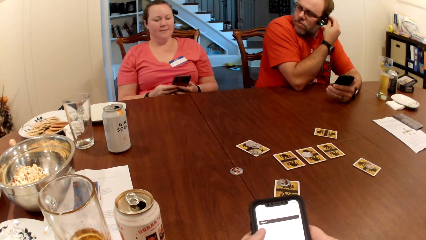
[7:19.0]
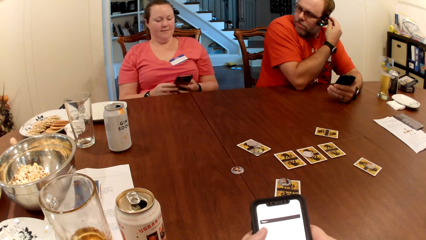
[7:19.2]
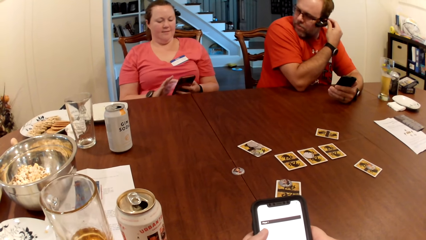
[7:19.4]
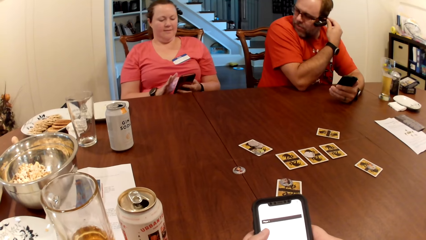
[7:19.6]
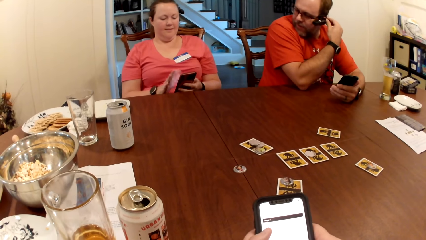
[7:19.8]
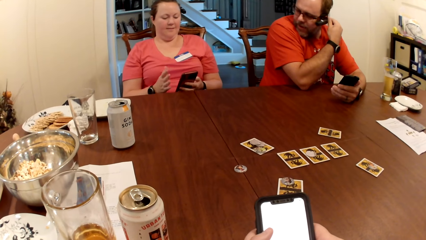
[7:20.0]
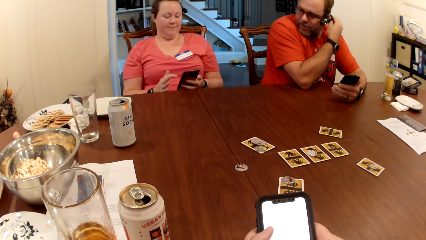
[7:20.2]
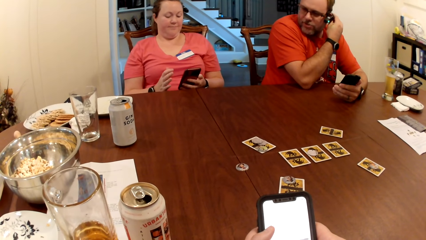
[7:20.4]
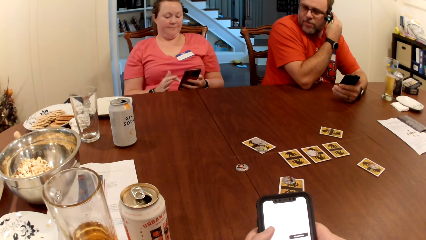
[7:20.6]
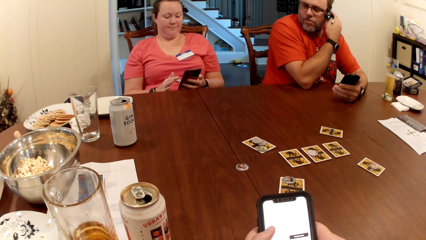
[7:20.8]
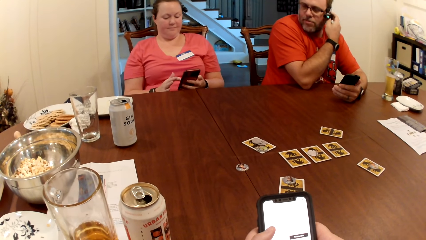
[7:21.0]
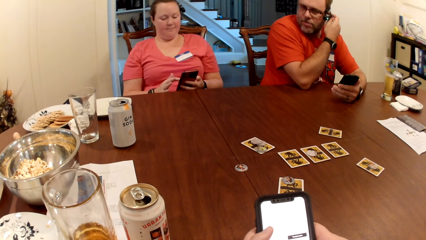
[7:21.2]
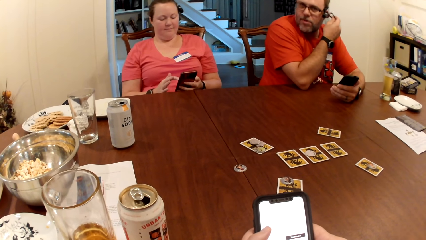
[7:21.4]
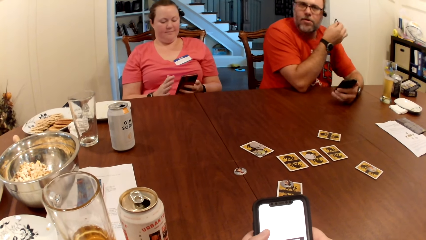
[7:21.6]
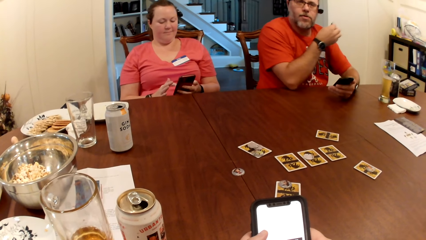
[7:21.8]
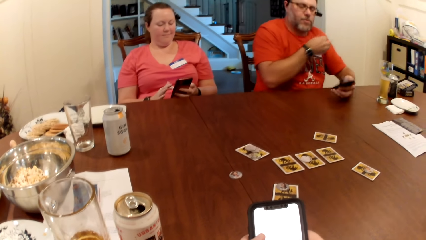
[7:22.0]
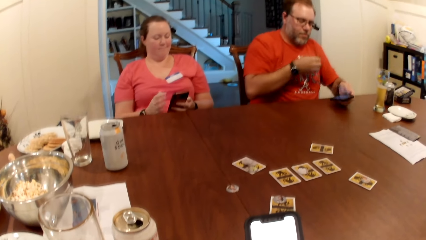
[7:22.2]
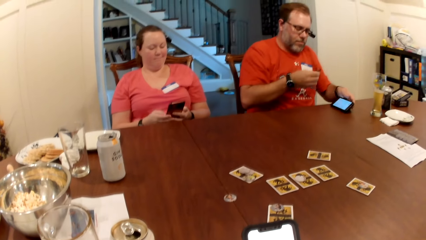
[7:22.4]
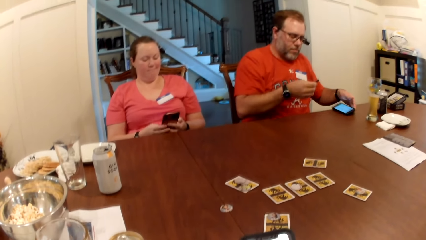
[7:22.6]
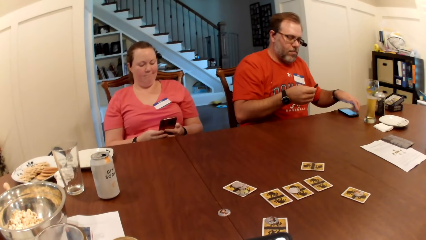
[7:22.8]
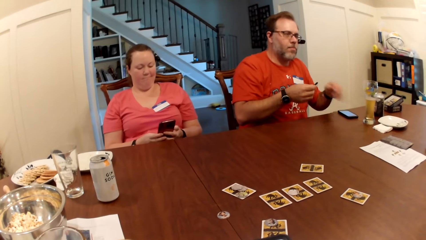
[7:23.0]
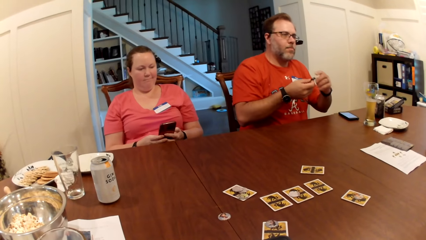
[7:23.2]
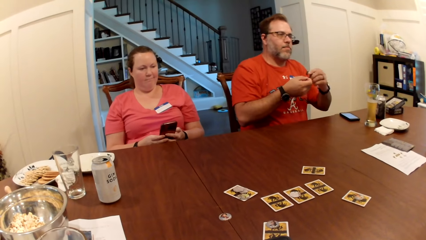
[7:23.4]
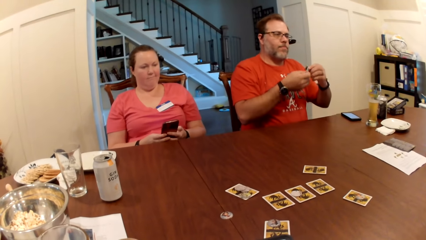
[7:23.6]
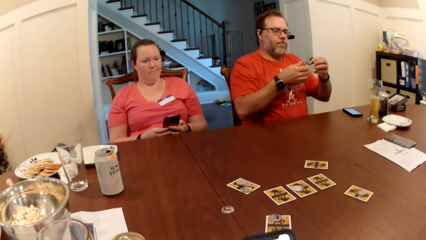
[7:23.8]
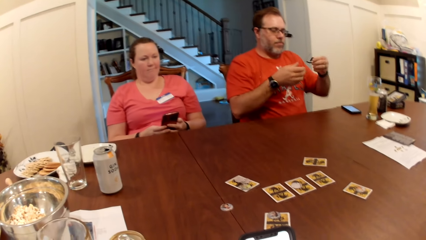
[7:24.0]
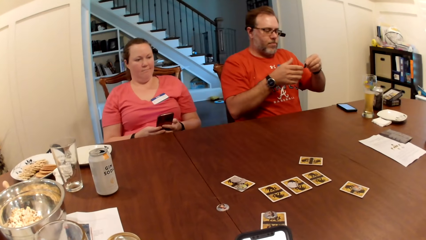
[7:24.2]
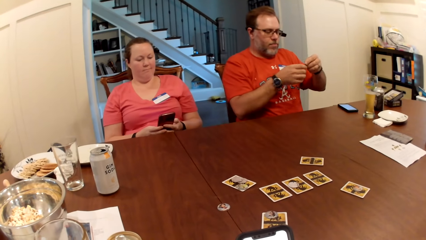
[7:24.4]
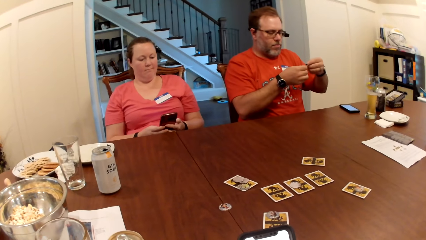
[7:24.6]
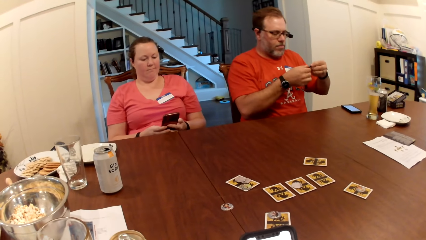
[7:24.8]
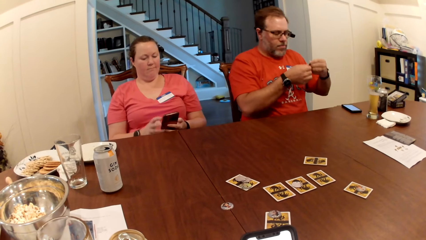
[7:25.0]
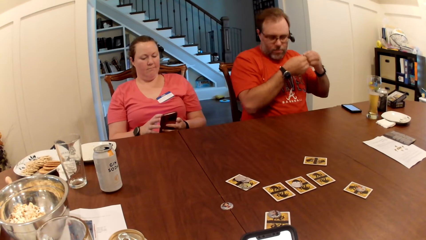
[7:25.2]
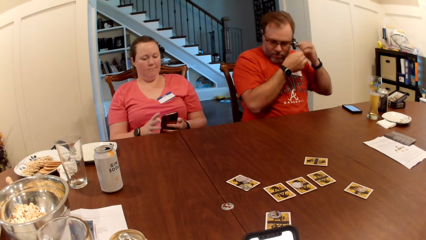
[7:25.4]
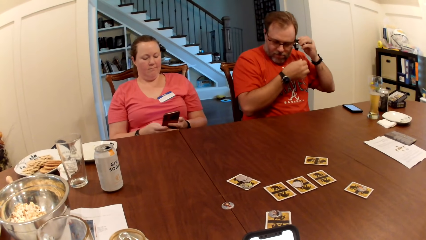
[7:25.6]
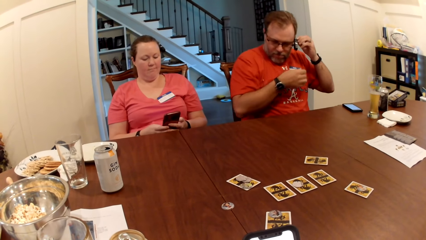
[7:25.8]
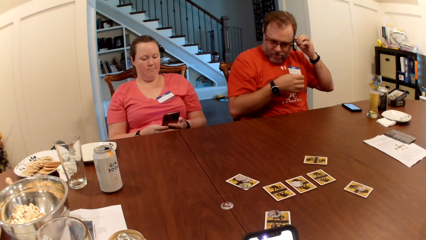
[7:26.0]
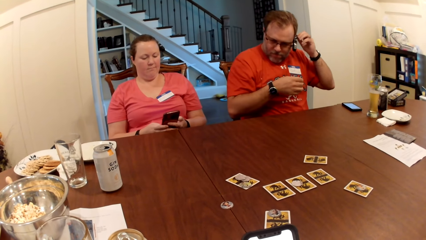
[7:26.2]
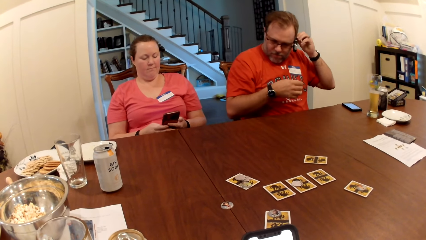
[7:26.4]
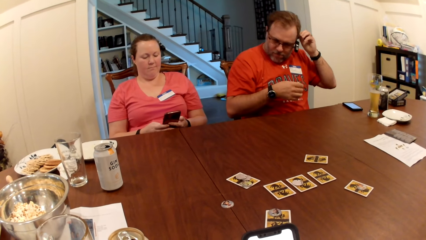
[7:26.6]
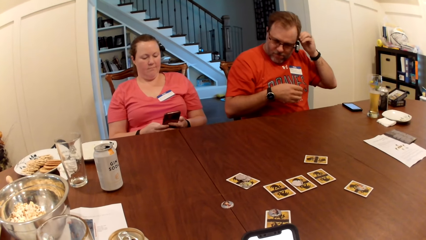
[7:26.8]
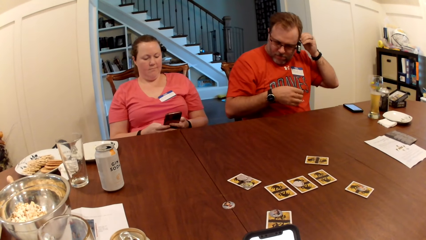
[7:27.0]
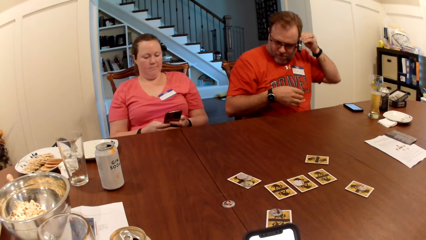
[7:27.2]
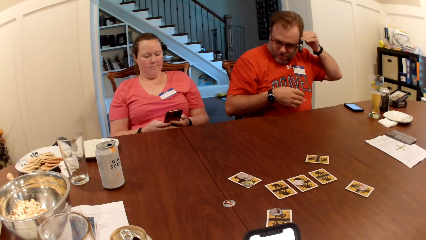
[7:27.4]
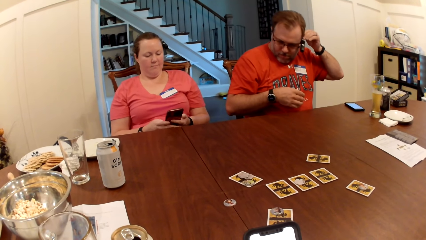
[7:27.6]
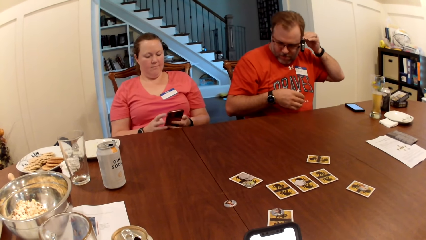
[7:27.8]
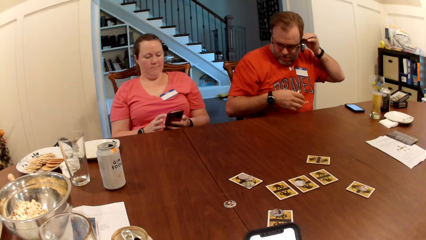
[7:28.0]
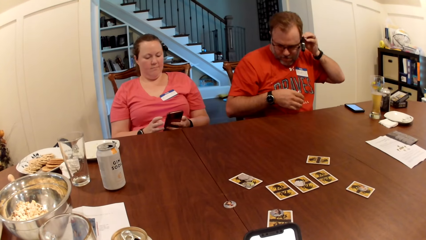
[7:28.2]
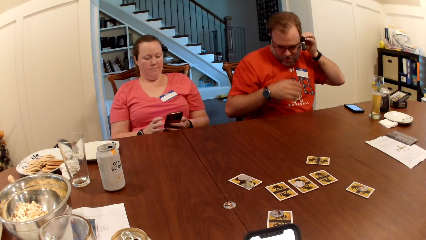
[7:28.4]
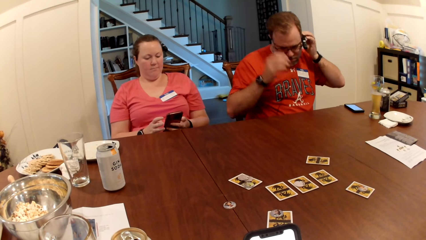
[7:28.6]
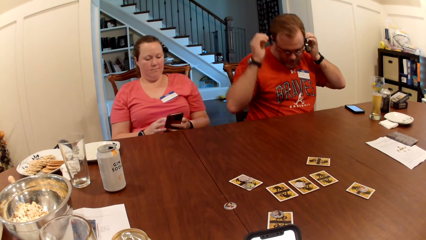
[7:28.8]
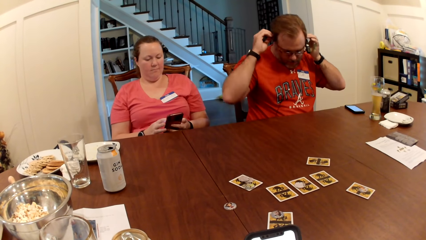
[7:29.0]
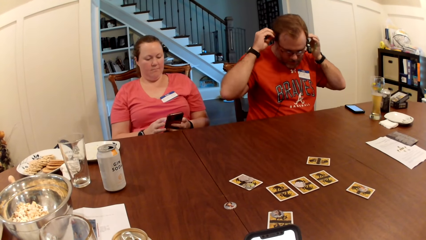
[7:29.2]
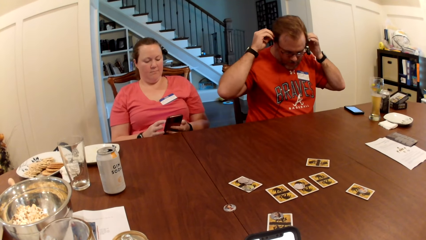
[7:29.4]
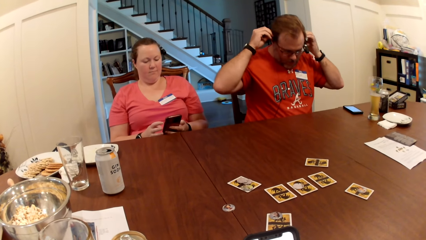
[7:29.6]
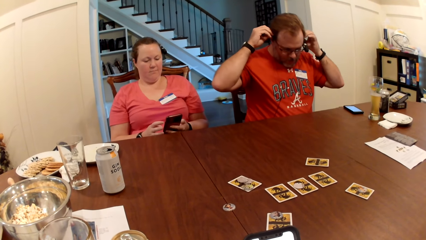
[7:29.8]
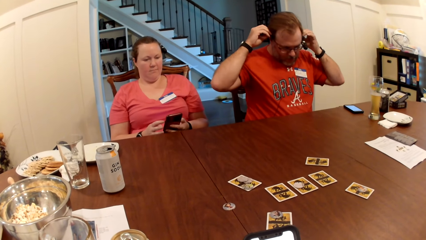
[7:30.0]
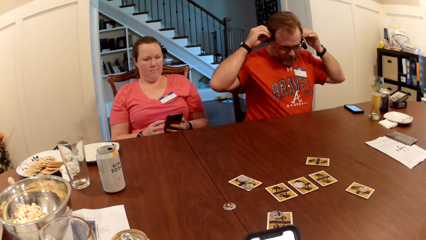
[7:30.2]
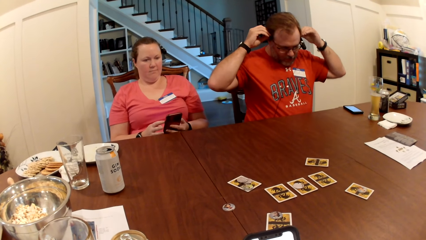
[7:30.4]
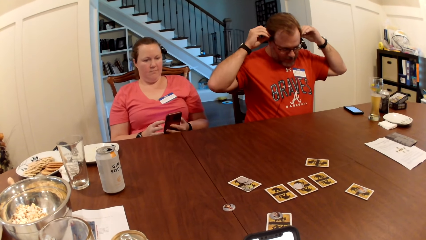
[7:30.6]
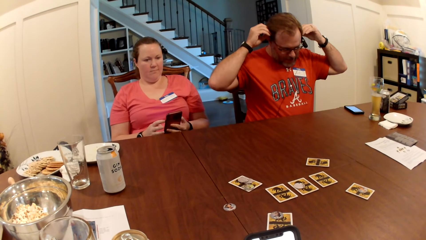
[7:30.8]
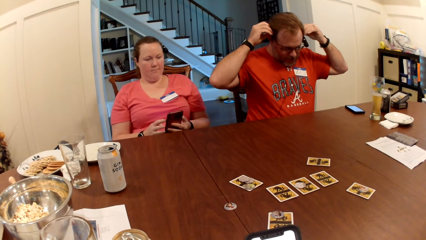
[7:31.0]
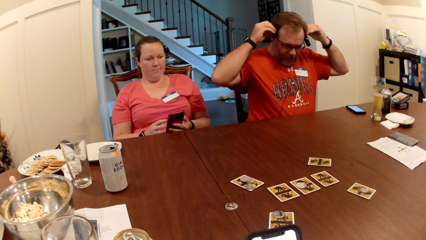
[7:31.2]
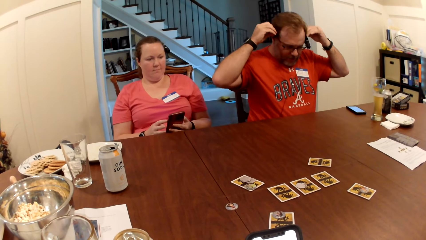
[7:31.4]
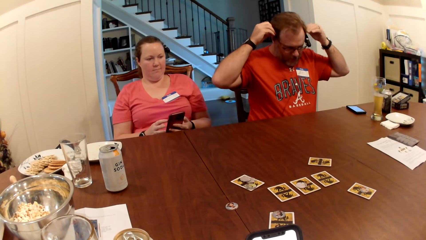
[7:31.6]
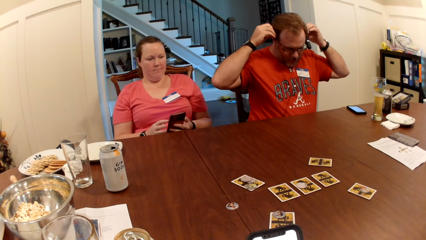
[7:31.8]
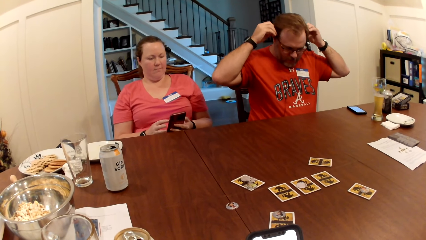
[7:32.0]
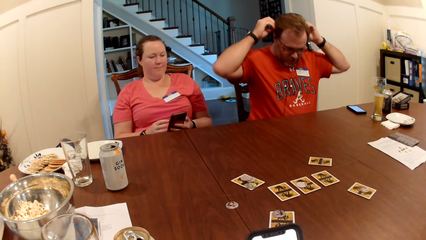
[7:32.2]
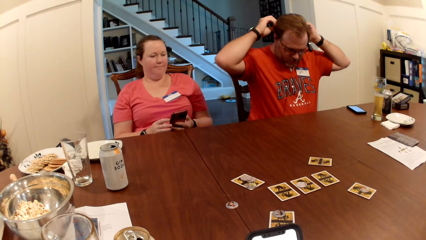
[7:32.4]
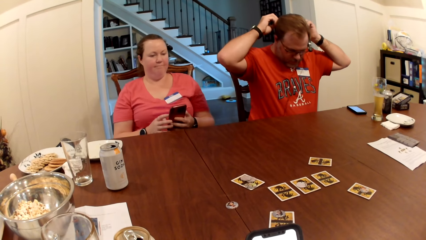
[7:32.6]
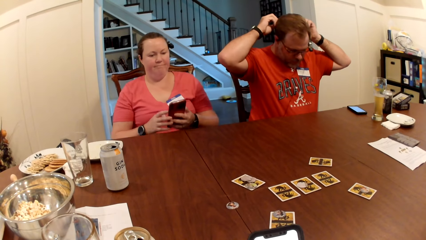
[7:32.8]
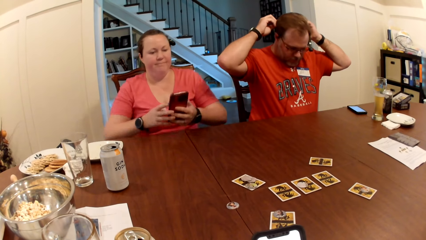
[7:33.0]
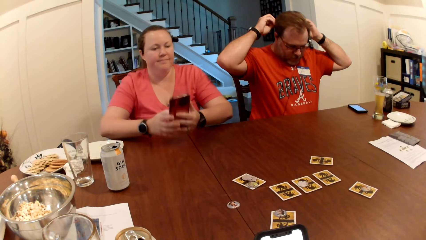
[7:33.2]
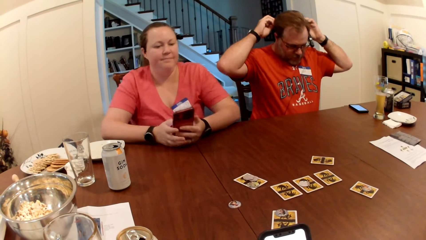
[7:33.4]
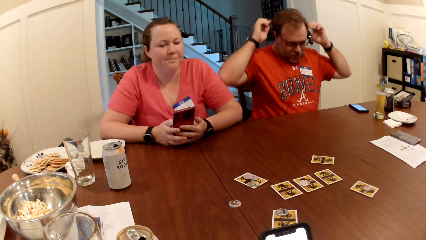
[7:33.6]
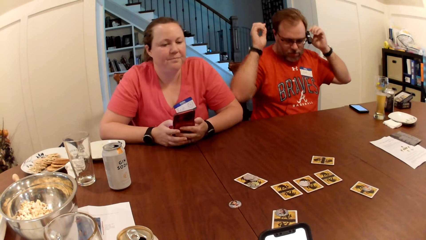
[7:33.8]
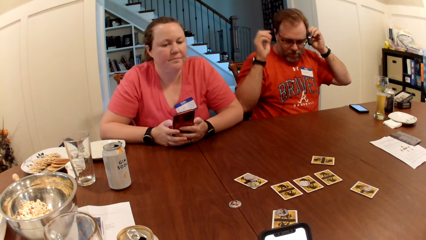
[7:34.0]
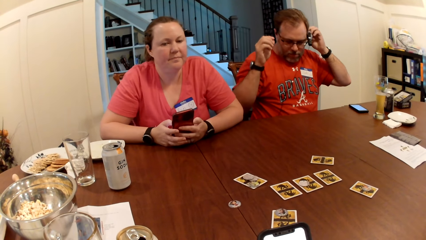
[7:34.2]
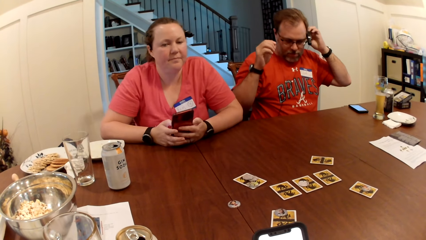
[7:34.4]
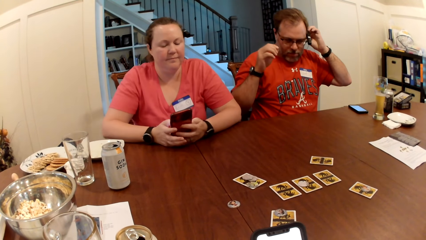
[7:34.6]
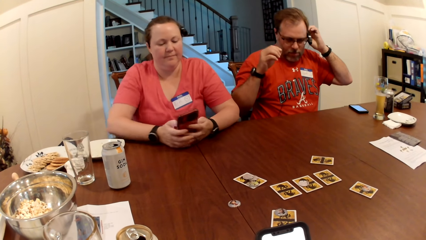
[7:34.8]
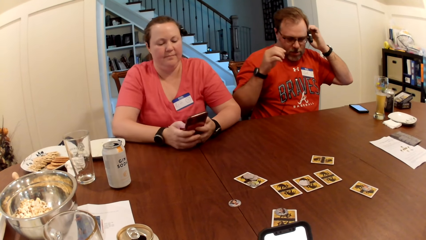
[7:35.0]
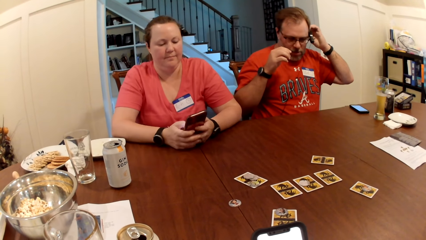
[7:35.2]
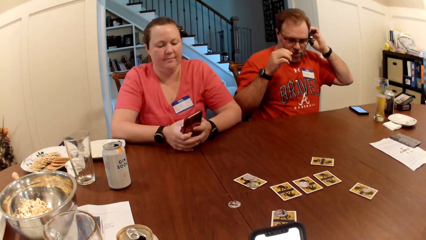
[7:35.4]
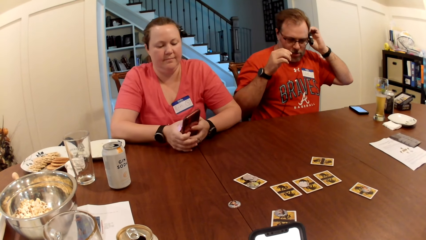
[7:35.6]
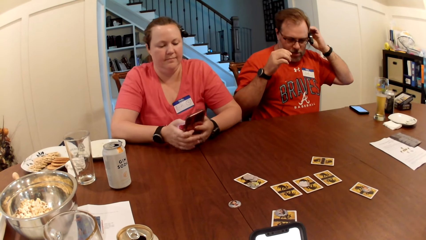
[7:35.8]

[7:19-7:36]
A man removes something on the ear. The man drops the phone on the table with his left hand. The man holds the earpiece with both hands. The man adjusts something. The man puts the earpiece in his left ear with his left hand. The man adjusts the camera on his head with both hands.
